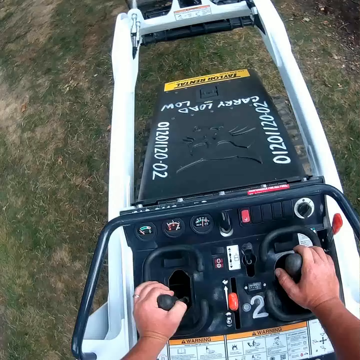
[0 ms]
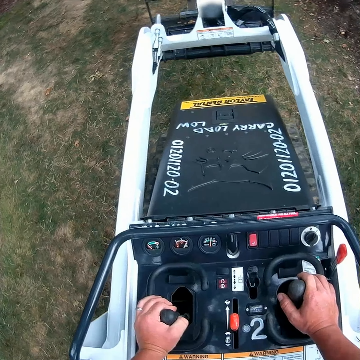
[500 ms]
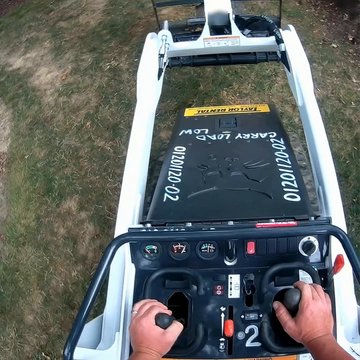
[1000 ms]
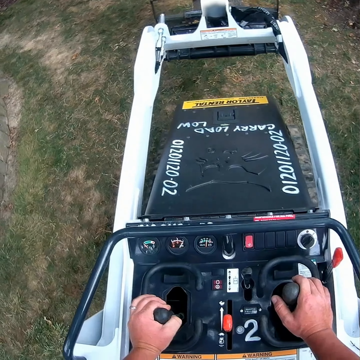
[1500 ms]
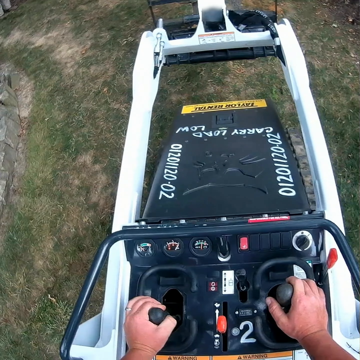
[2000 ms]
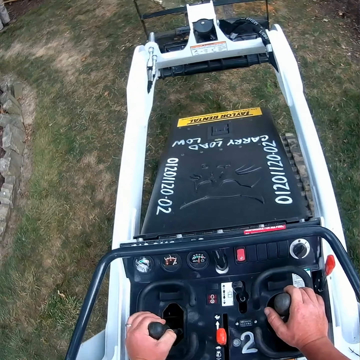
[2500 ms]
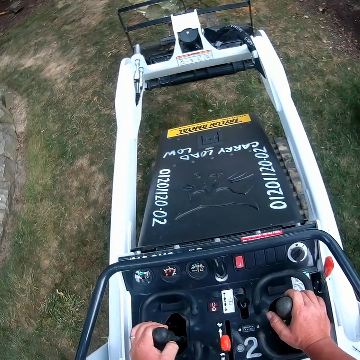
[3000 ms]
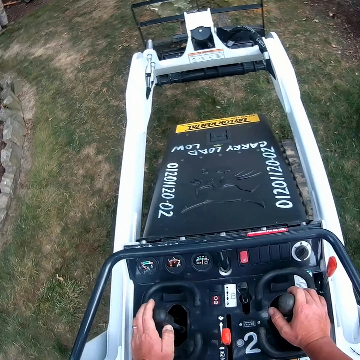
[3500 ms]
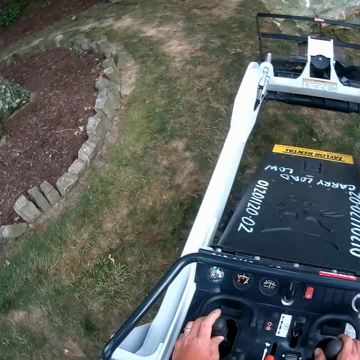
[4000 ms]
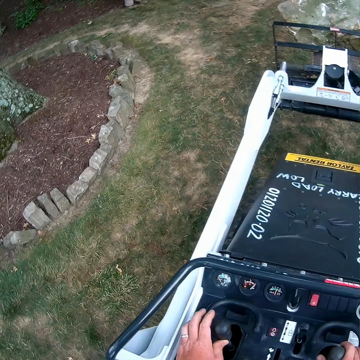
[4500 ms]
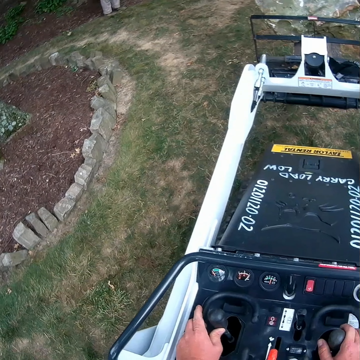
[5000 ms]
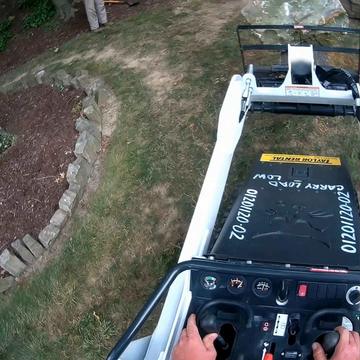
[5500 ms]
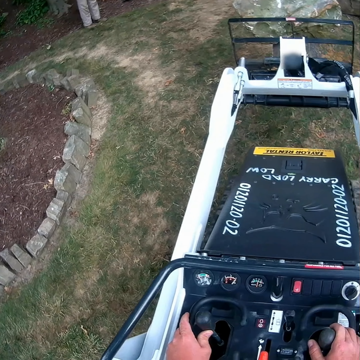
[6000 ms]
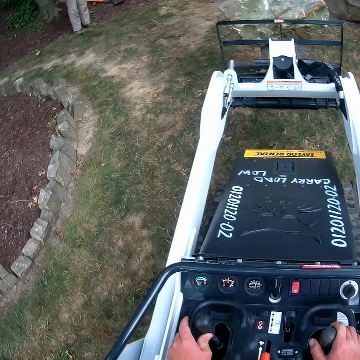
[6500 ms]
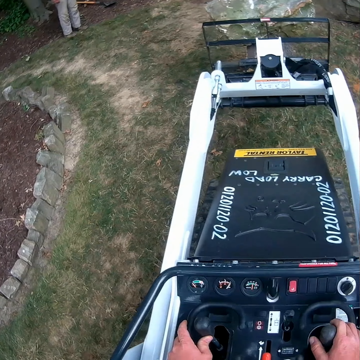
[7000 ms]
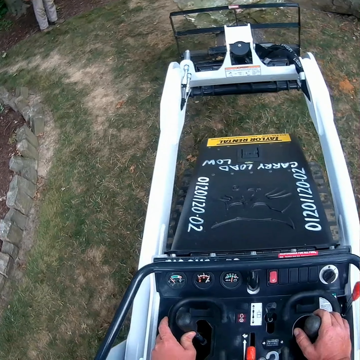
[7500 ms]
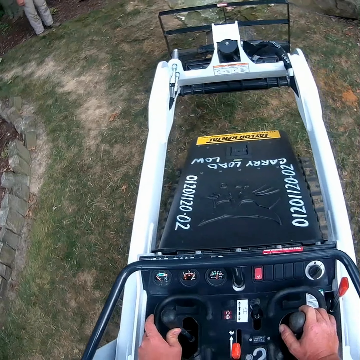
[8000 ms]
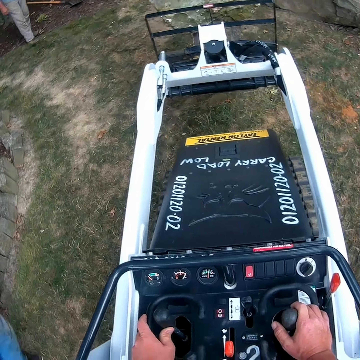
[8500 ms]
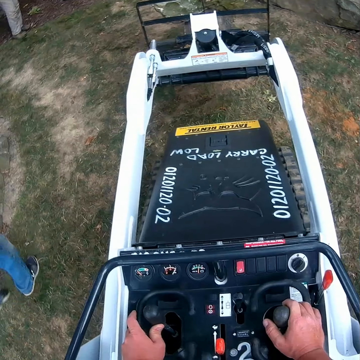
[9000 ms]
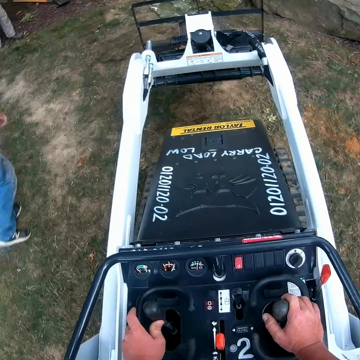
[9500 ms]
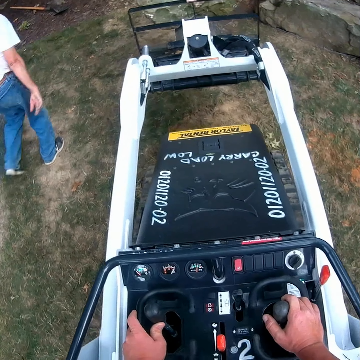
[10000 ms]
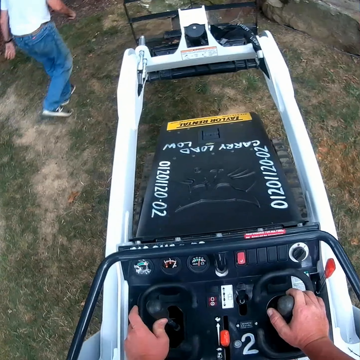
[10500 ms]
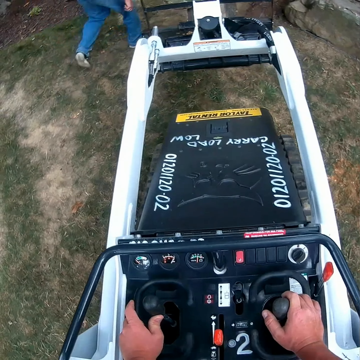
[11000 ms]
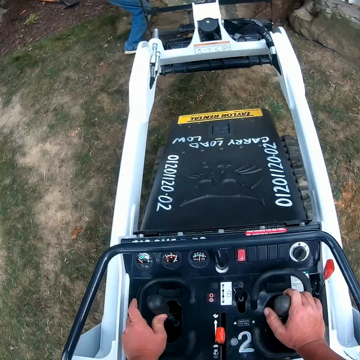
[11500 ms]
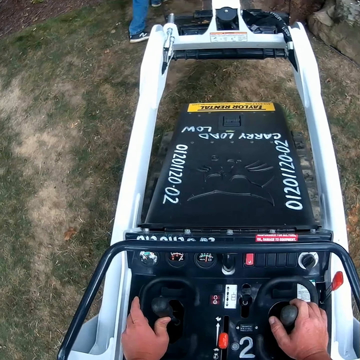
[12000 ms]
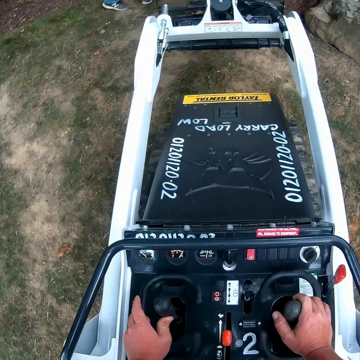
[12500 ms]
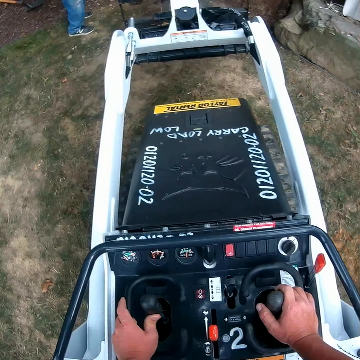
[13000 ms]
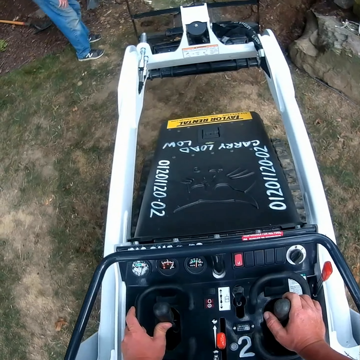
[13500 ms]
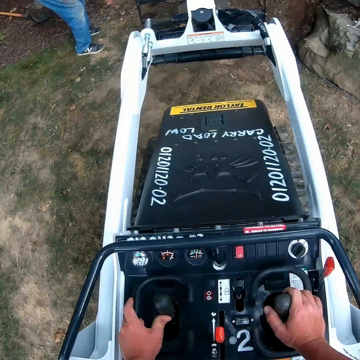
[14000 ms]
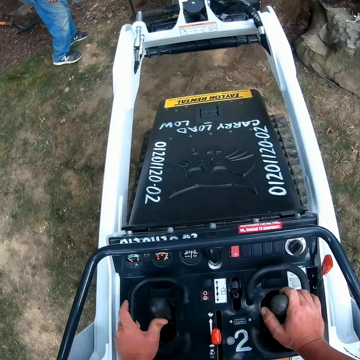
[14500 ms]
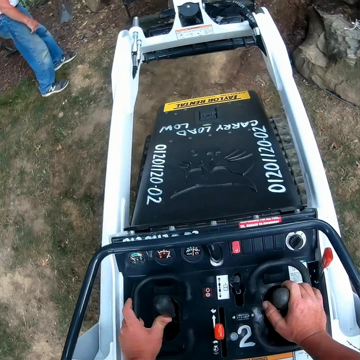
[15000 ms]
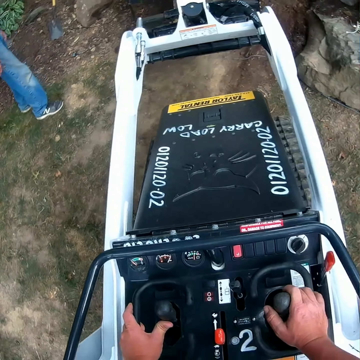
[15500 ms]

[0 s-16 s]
The camera wearer rides on a lawn mower. They operate the forklift. A man walks around the compound.

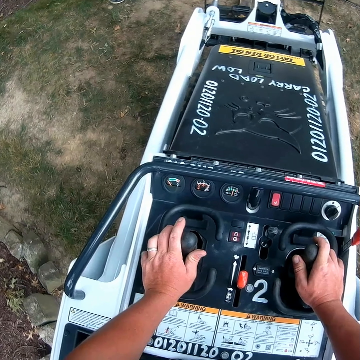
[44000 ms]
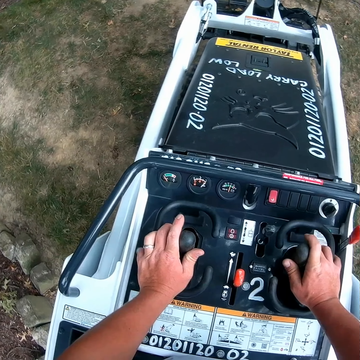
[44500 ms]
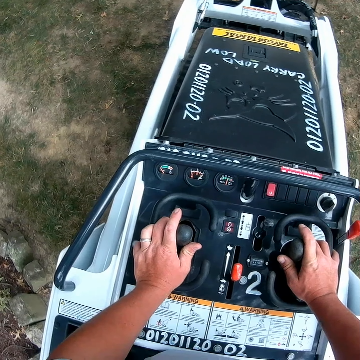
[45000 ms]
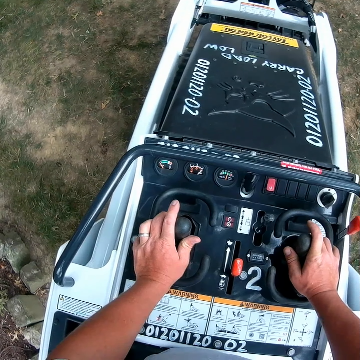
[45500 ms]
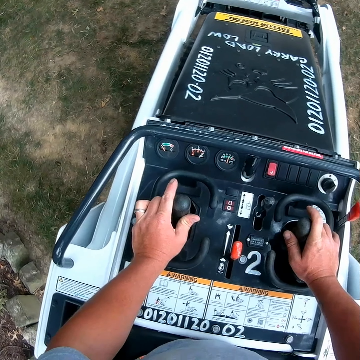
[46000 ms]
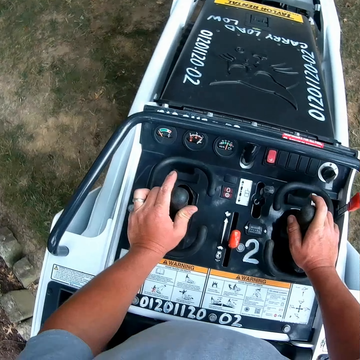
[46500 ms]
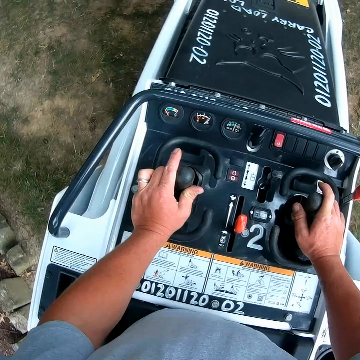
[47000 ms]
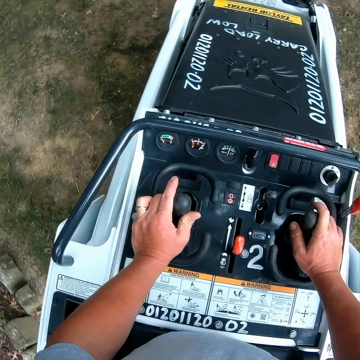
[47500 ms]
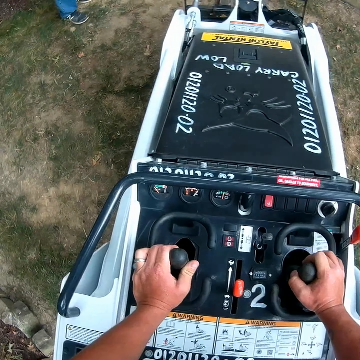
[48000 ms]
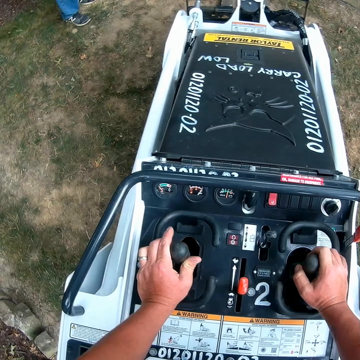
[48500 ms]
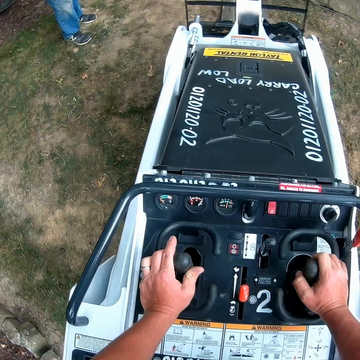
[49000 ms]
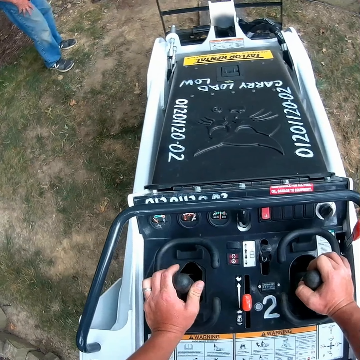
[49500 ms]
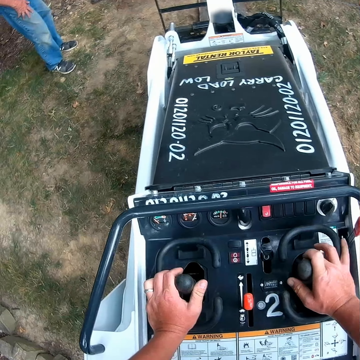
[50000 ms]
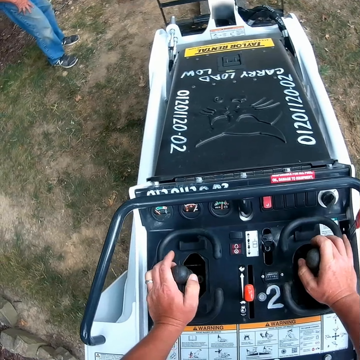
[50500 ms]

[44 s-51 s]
The camera wearer adjusts something.

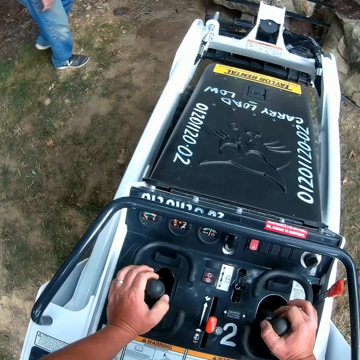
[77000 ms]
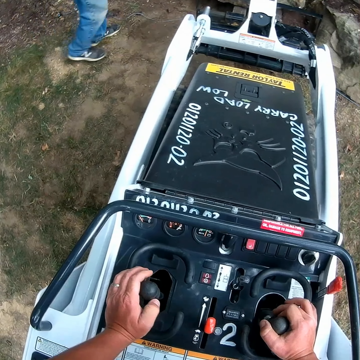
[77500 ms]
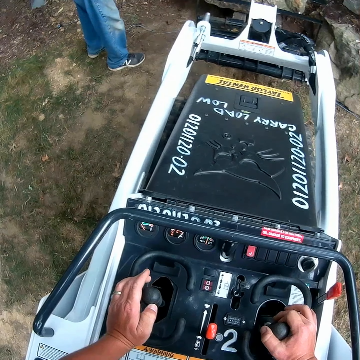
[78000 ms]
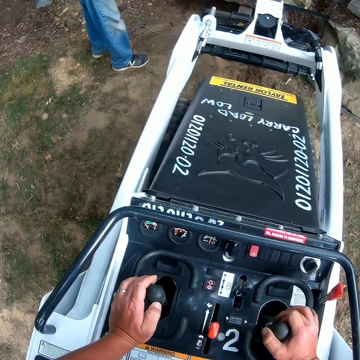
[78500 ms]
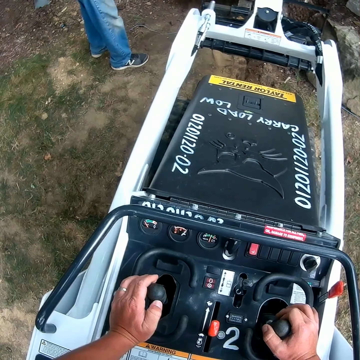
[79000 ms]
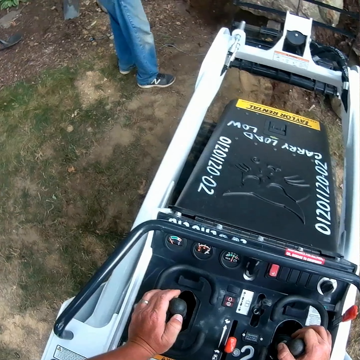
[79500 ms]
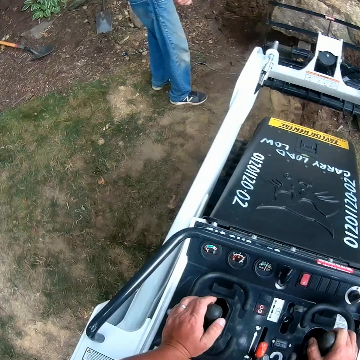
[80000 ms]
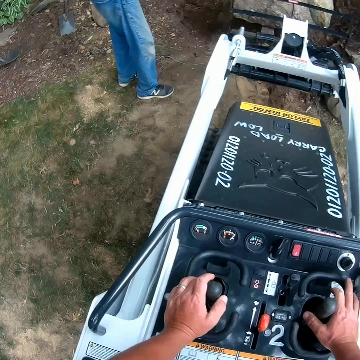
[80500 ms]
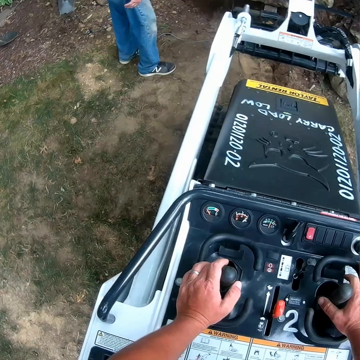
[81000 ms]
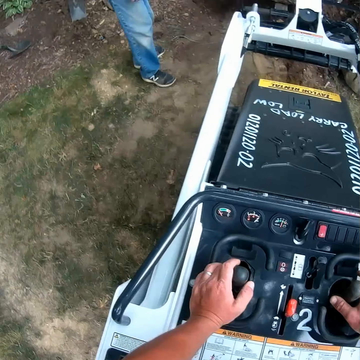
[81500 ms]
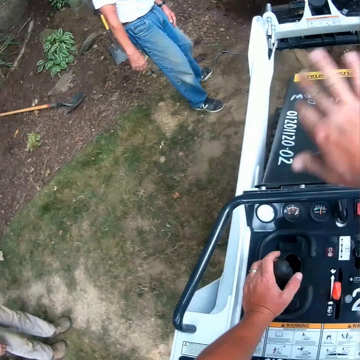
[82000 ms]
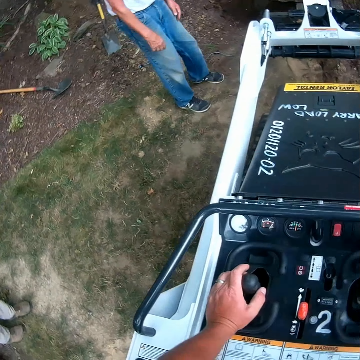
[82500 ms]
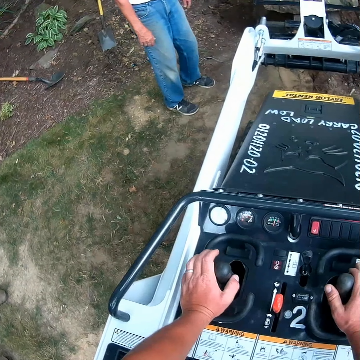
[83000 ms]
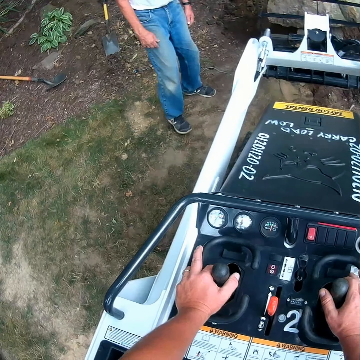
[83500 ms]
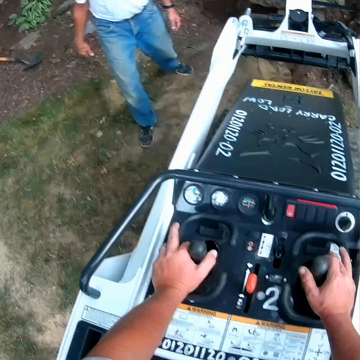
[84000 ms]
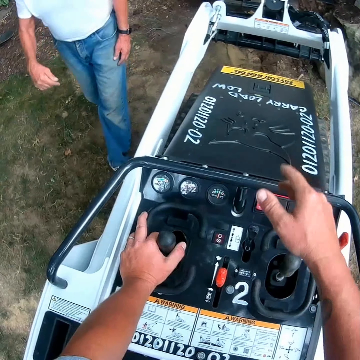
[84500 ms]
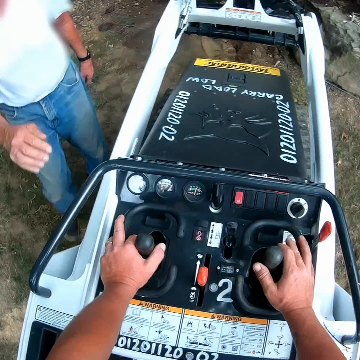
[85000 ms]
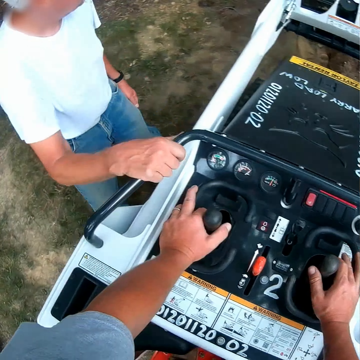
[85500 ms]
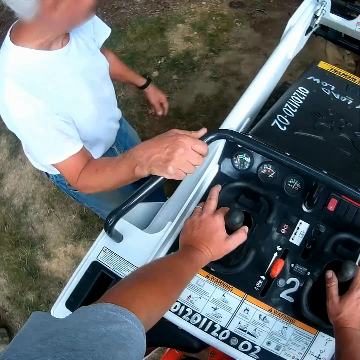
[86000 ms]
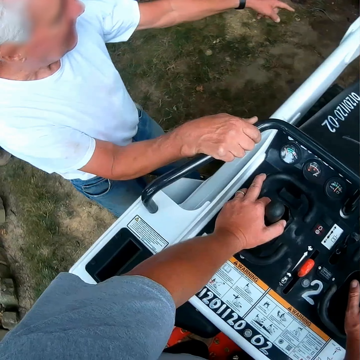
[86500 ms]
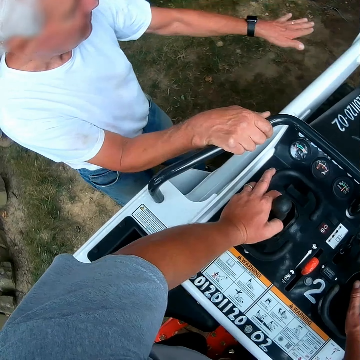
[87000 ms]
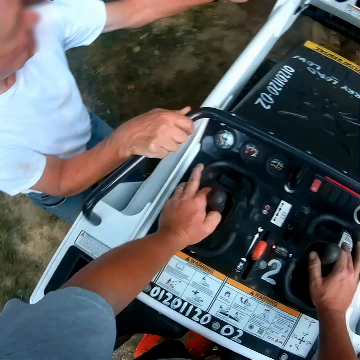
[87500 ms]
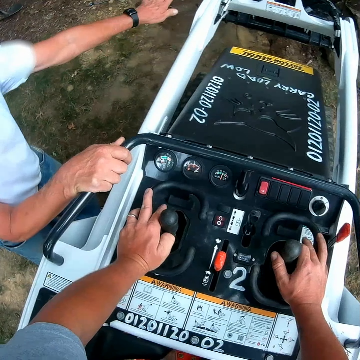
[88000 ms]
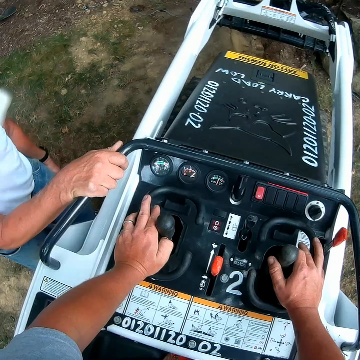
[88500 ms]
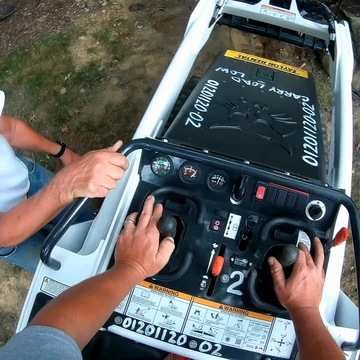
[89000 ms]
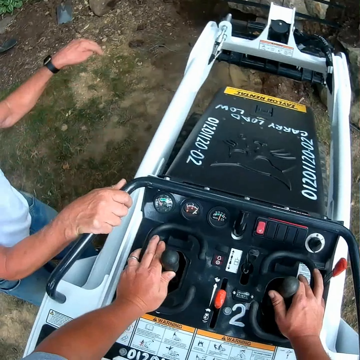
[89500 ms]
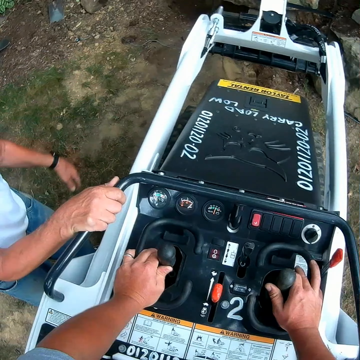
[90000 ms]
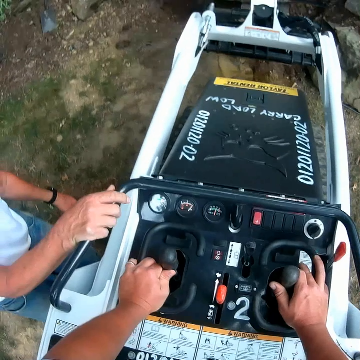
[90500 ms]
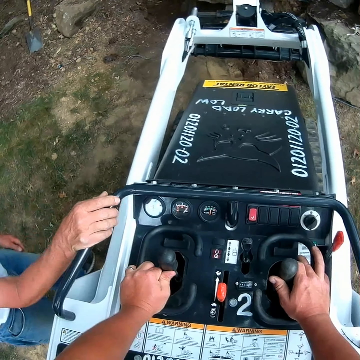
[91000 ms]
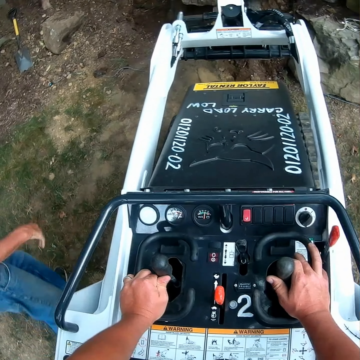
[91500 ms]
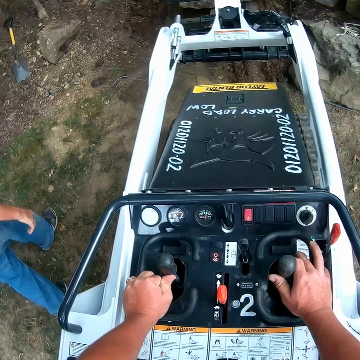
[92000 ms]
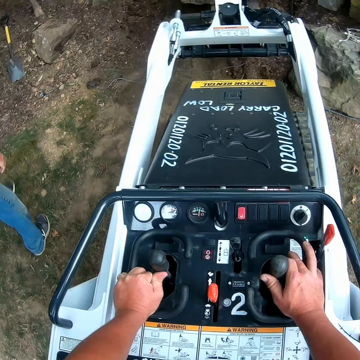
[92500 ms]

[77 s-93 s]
The camera wearer lifts up the stone with a forklift. He moves his hands. He converses with a man. The man holds on the lawn mower. The camera wearer converses with the man.
